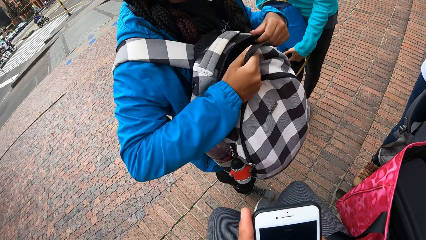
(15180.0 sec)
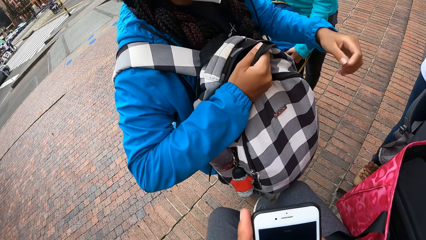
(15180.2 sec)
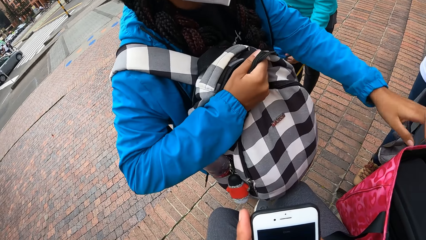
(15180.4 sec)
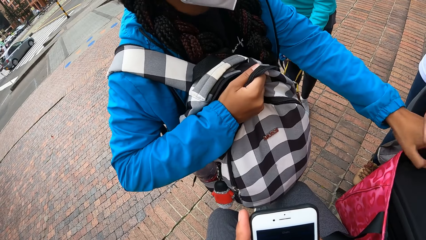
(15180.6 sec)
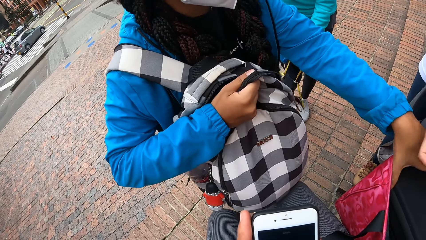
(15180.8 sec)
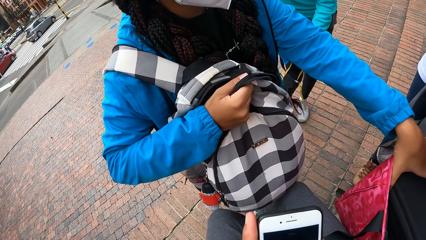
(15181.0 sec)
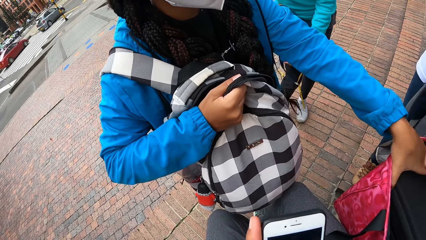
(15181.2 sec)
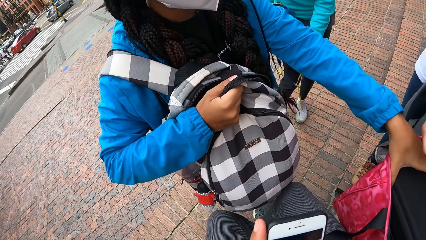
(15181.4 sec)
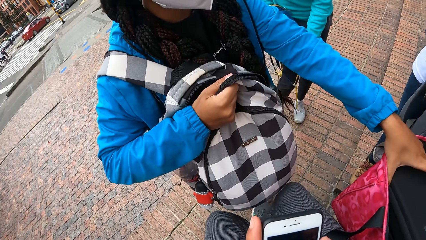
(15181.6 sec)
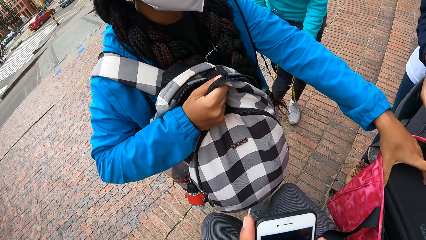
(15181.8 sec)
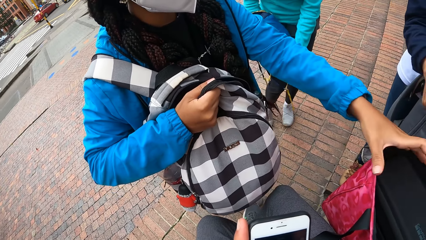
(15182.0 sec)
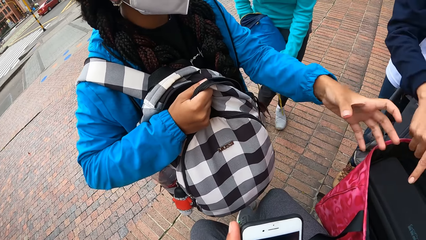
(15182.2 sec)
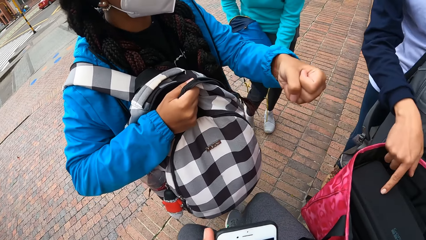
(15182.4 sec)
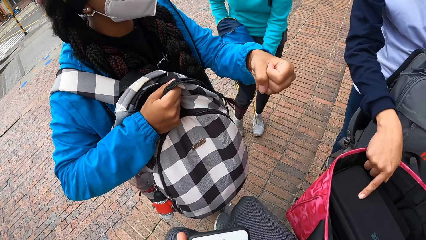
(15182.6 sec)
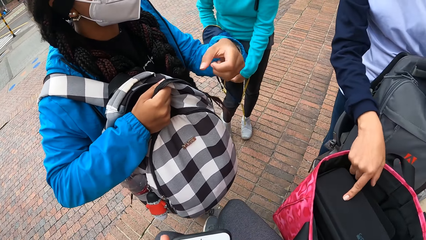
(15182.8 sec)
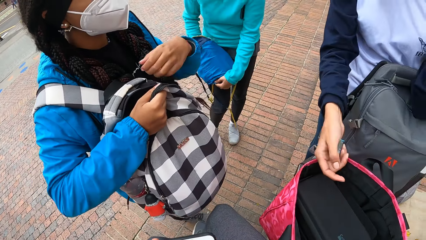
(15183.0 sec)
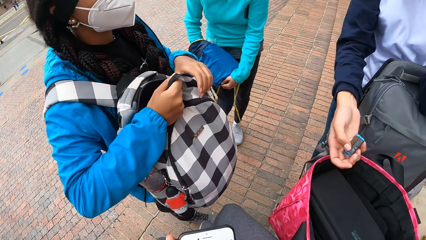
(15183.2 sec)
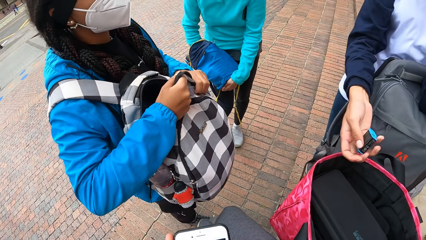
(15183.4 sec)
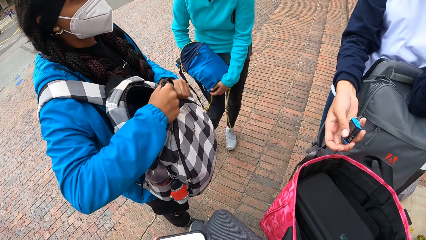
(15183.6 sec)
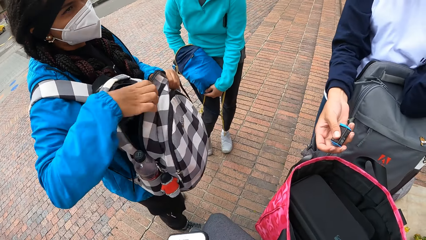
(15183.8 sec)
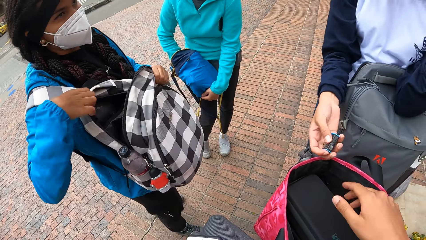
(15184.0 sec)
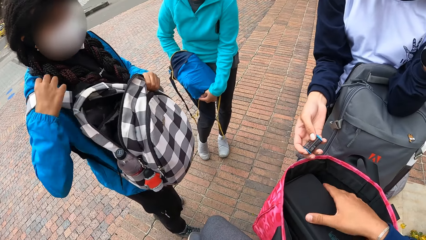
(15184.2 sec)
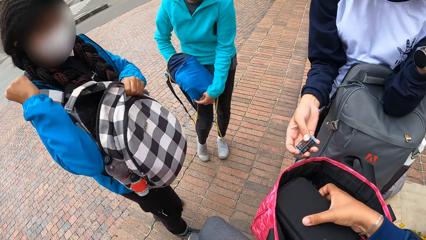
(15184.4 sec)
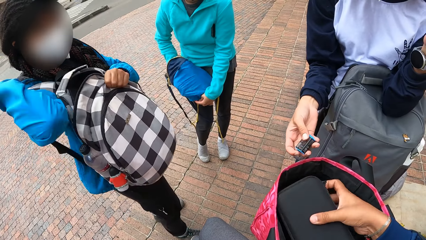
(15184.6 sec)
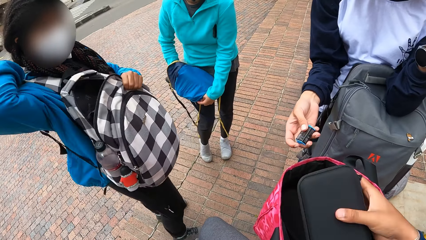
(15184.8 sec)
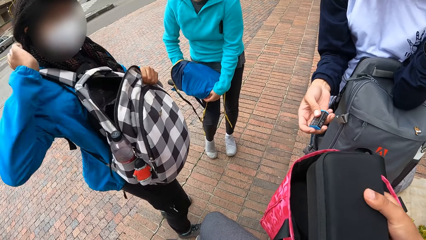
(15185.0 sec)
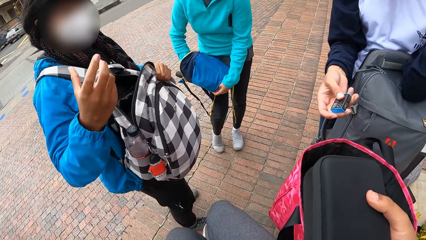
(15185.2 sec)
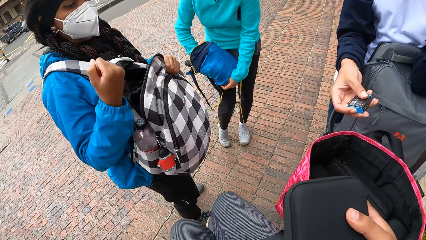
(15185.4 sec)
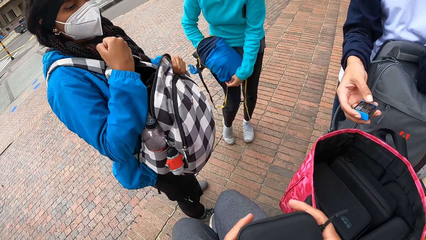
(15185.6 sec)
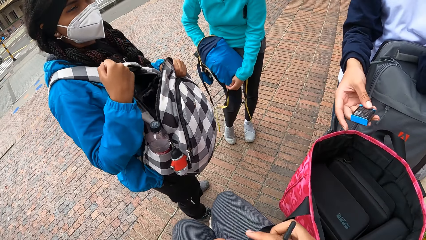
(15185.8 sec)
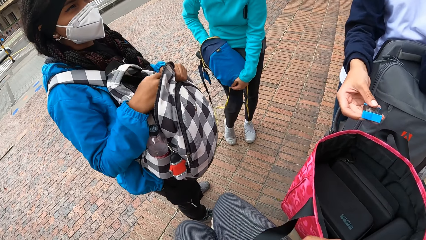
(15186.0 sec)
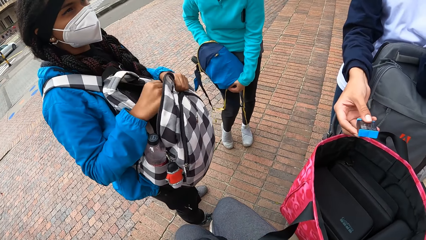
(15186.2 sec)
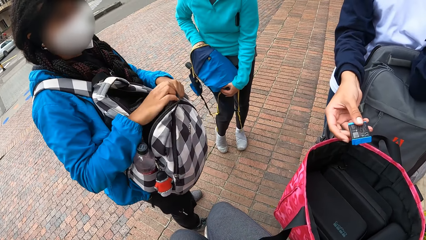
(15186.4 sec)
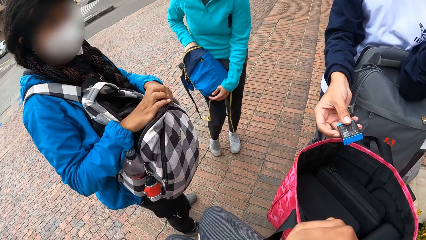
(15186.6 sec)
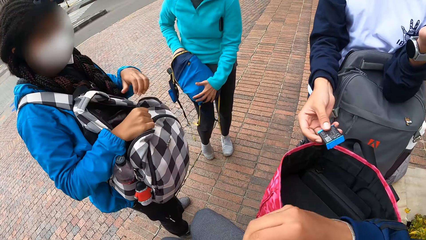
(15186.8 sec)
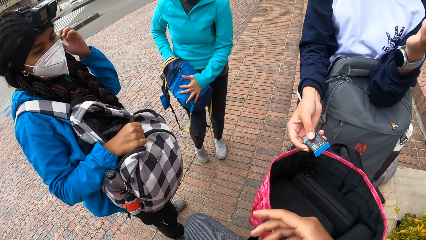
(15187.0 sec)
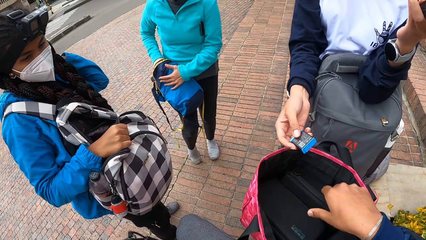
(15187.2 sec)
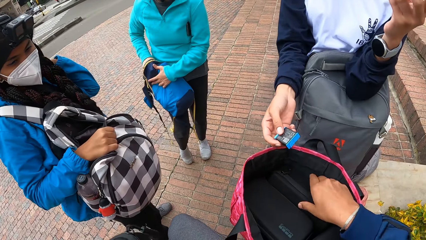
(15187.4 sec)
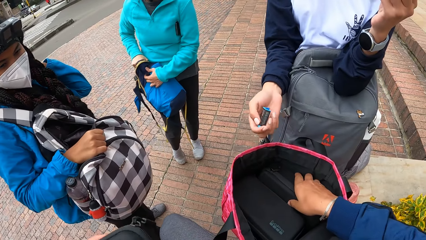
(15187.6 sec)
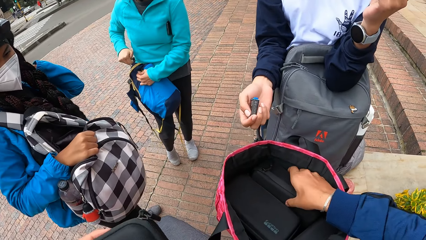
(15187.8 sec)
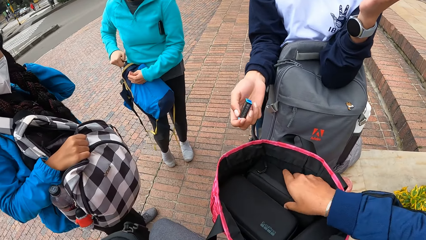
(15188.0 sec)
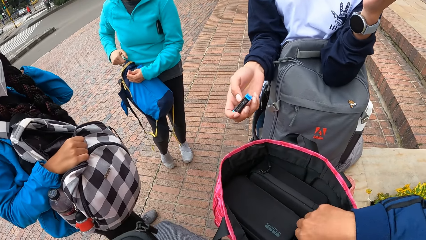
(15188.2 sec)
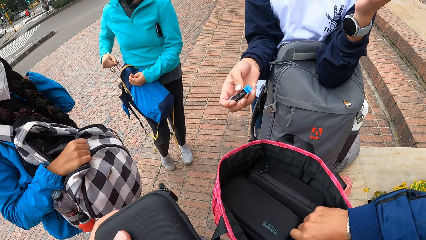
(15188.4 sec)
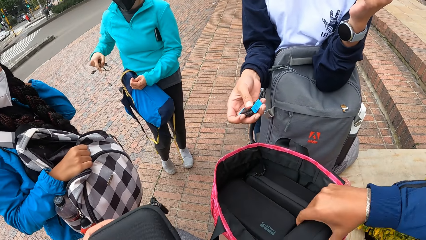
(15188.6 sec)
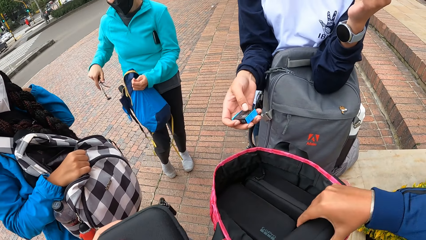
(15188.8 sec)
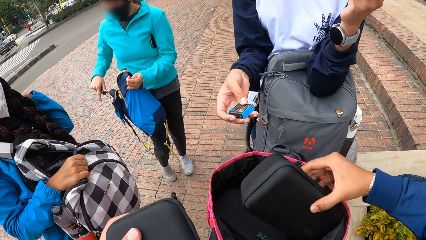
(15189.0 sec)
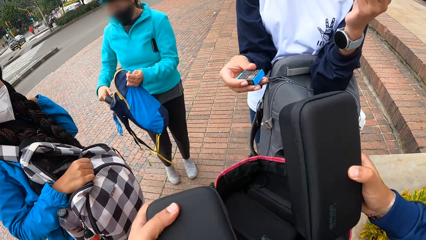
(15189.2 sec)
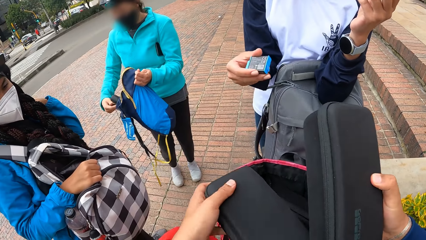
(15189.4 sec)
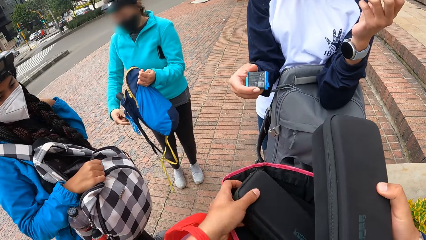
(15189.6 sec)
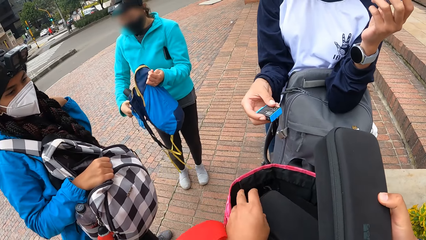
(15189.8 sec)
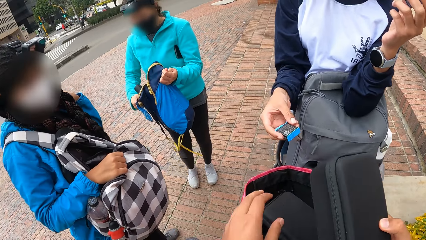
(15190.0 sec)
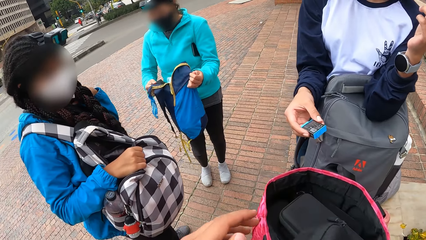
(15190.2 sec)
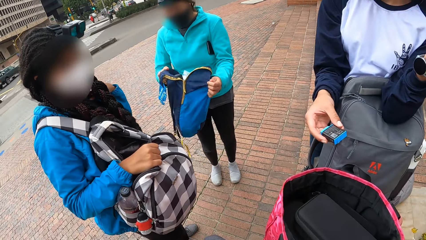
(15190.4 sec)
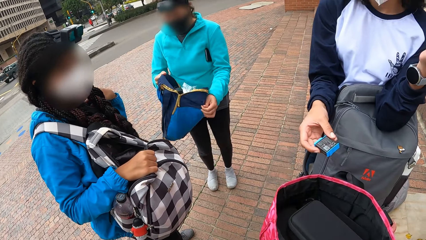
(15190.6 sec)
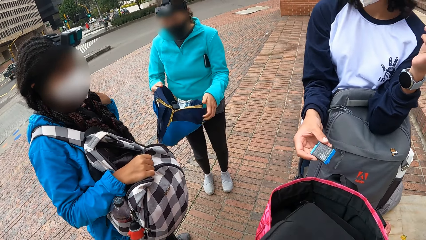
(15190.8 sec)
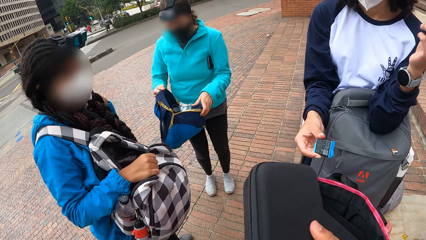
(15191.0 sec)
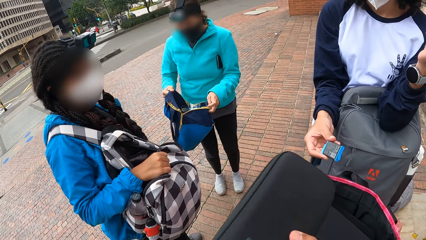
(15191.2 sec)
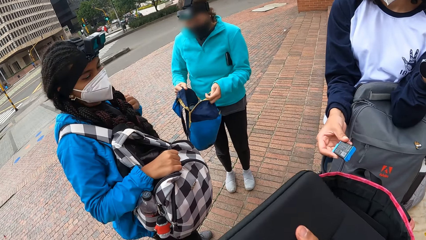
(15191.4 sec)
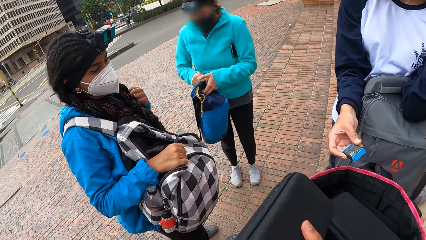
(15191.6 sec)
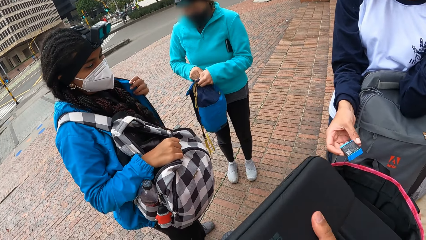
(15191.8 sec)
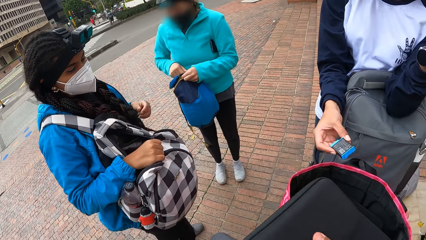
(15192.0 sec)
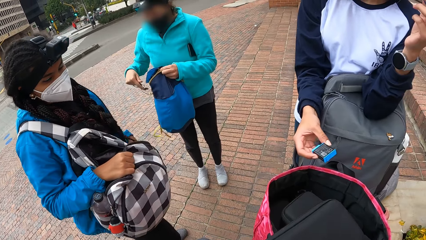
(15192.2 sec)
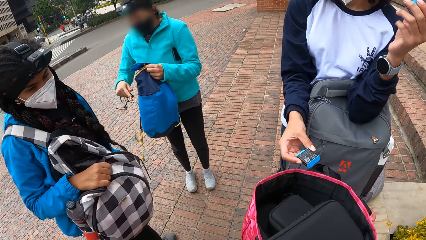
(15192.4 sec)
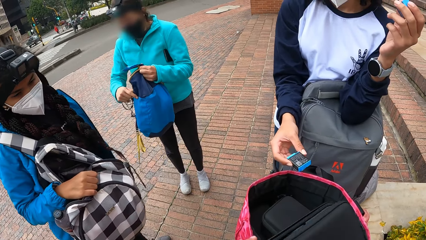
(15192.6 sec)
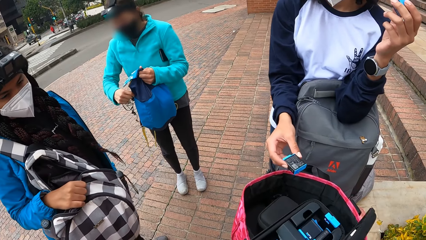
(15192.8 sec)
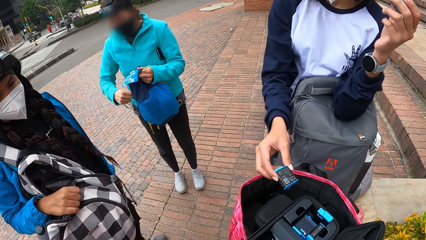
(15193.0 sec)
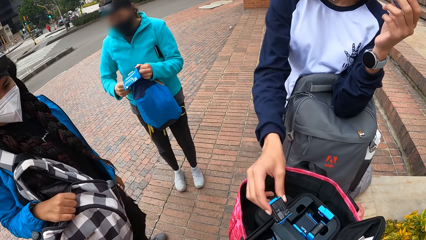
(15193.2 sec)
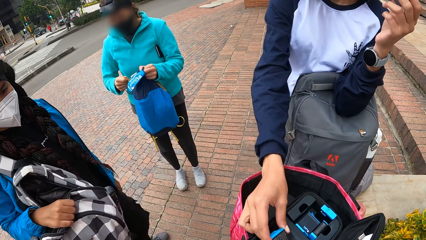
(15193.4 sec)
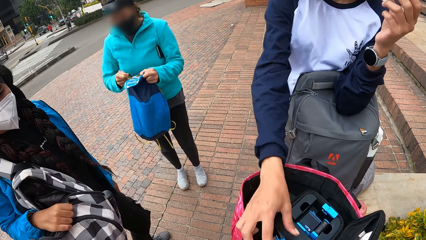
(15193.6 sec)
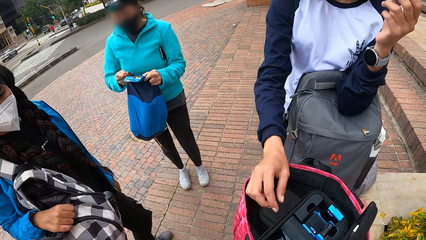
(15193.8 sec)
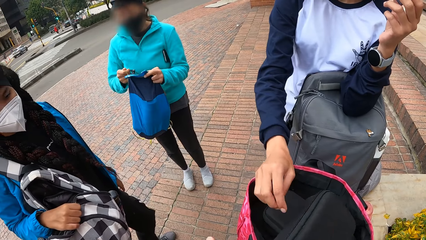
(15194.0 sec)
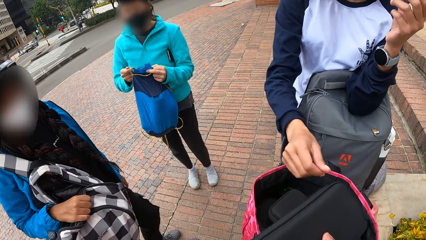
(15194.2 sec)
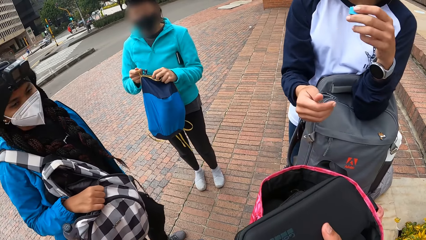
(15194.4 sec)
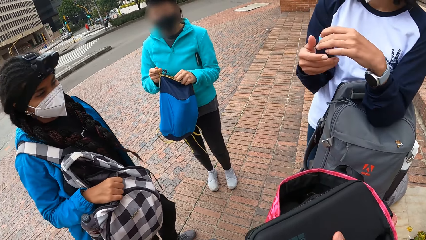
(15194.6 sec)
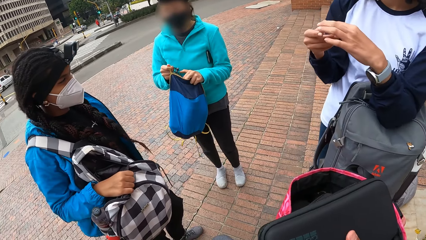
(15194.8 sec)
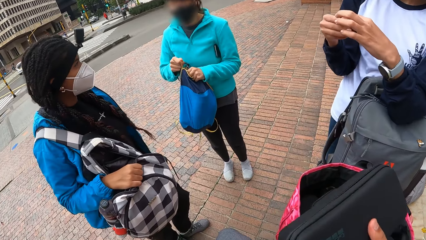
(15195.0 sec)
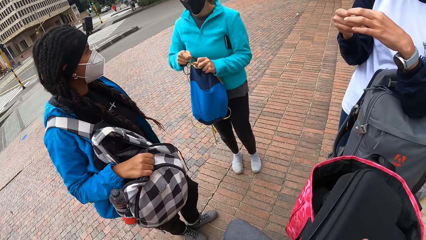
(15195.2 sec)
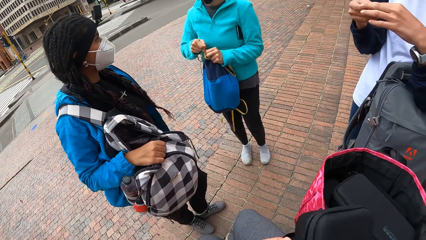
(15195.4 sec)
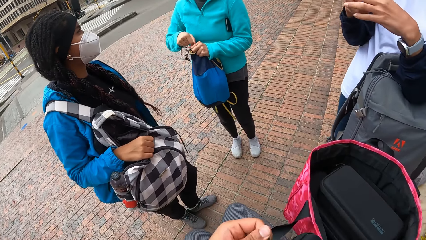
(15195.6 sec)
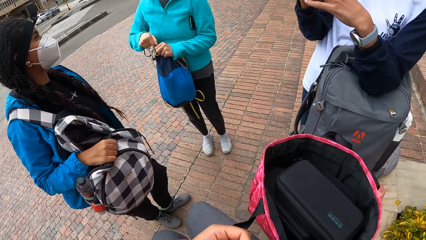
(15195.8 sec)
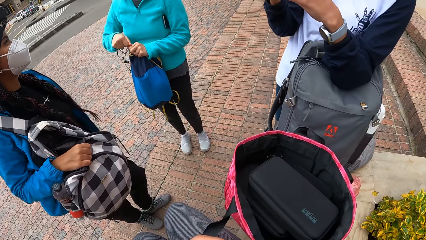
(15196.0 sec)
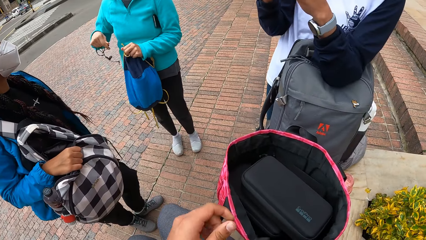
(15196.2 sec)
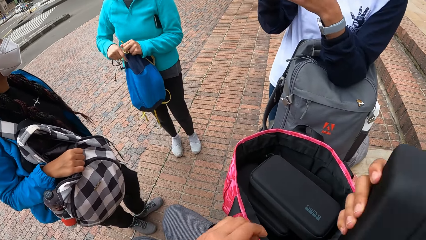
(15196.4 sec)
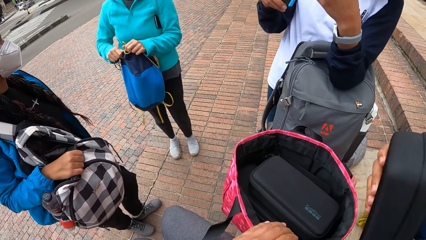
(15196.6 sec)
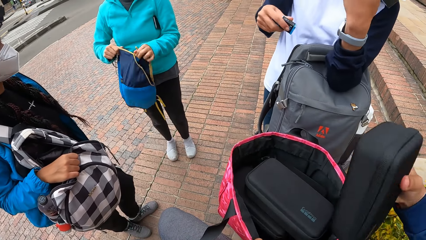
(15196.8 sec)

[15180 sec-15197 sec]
A woman touches a purse in the bag with her left hand. A man touches the purse in the bag with his right hand. The camera wearer removes the purse from the bag with his right hand. He moves the bag. Another woman removes an earpiece from her bag with her right hand. The camera wearer moves the bag, removes the purse from the bag with his right hand and drops the purse in his left hand into the bag or basket. The other woman closes her bag with her hands. The camera wearer collects the camera in the right hand of the man into the purse in his hands and closes the purse with his hands.
